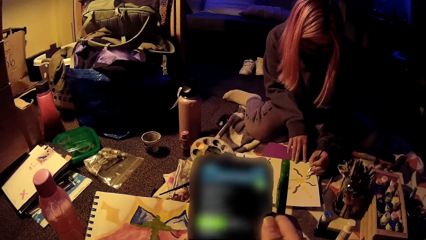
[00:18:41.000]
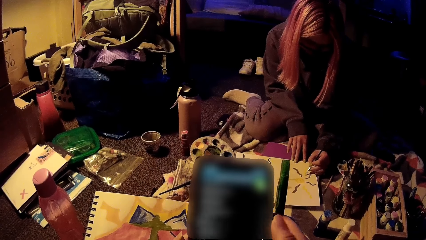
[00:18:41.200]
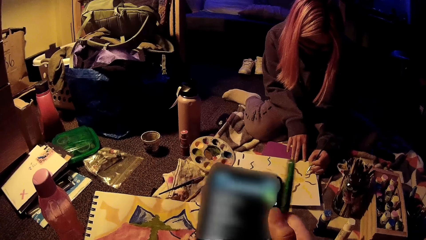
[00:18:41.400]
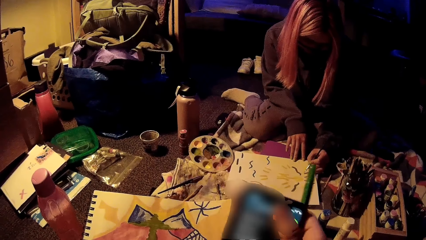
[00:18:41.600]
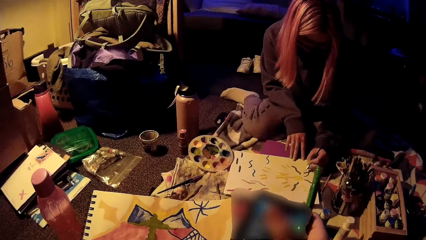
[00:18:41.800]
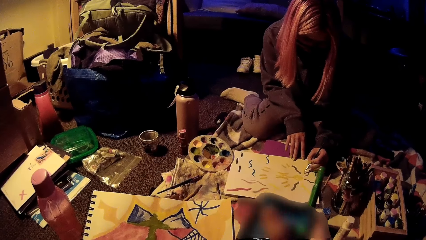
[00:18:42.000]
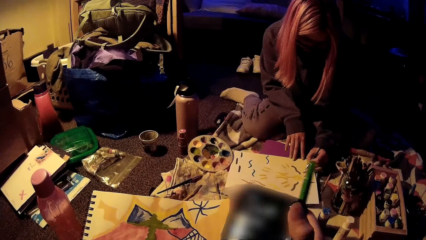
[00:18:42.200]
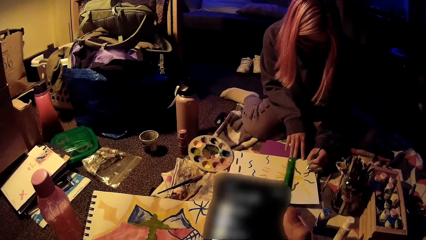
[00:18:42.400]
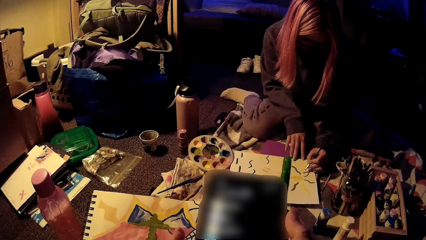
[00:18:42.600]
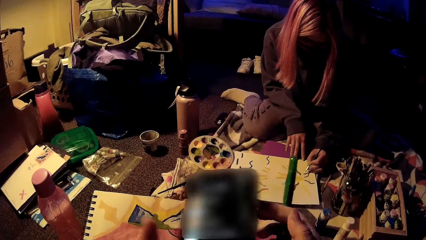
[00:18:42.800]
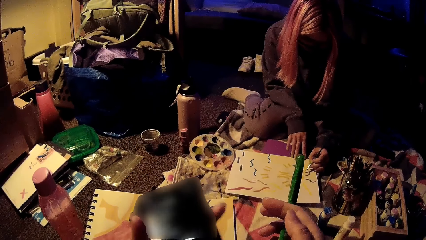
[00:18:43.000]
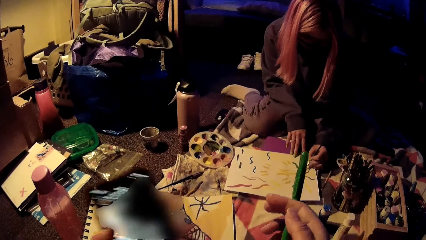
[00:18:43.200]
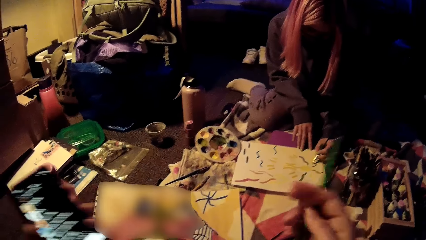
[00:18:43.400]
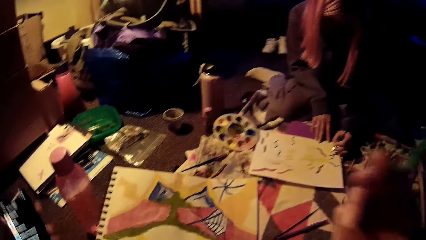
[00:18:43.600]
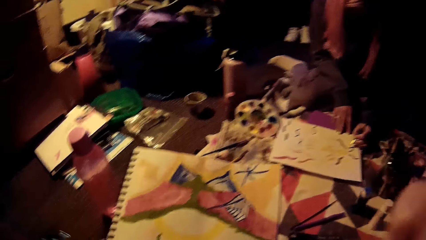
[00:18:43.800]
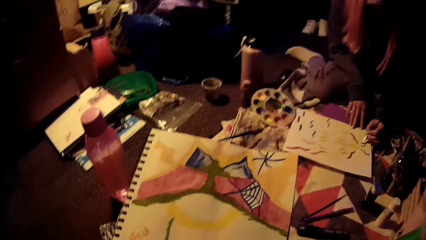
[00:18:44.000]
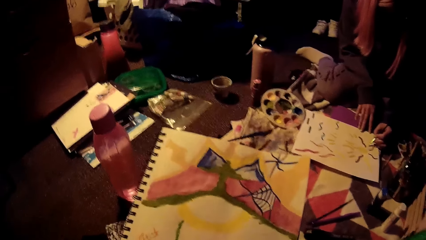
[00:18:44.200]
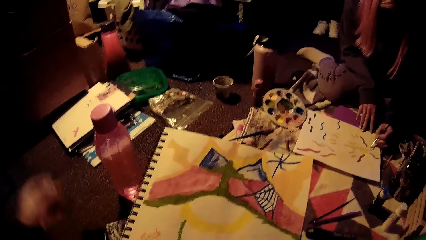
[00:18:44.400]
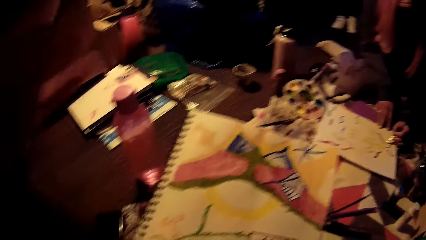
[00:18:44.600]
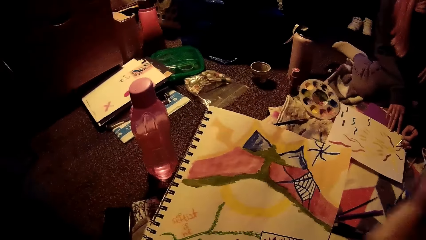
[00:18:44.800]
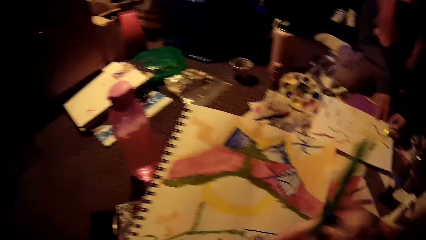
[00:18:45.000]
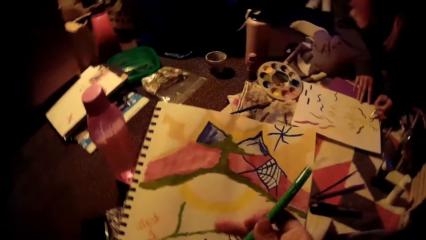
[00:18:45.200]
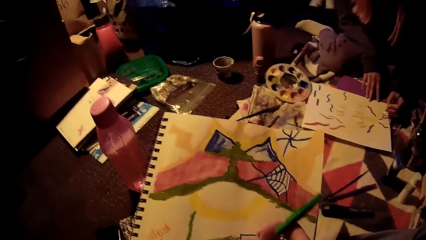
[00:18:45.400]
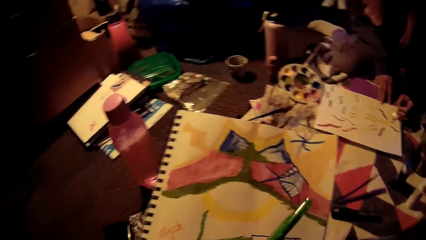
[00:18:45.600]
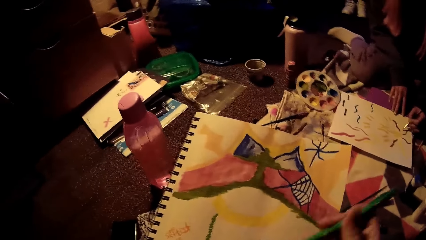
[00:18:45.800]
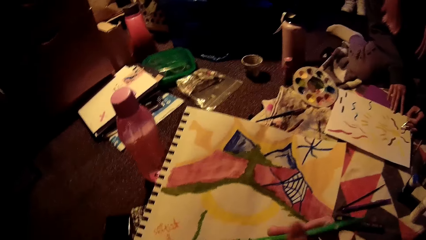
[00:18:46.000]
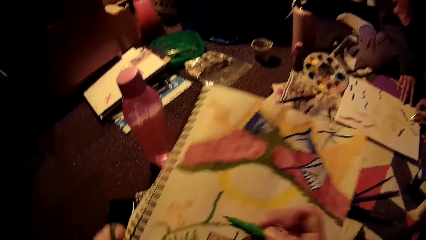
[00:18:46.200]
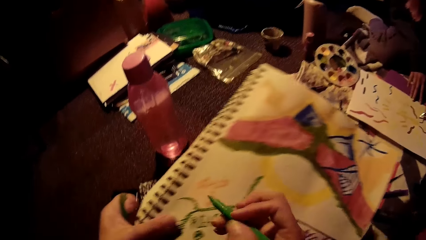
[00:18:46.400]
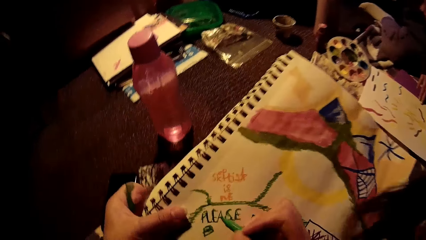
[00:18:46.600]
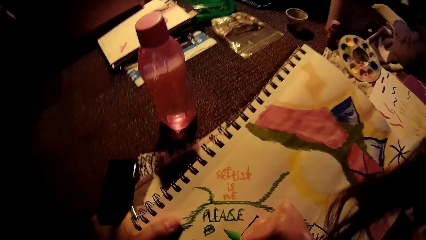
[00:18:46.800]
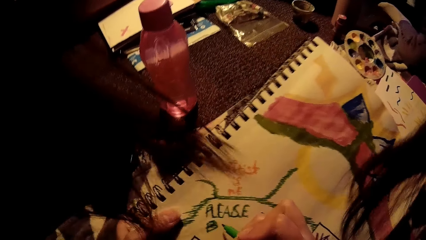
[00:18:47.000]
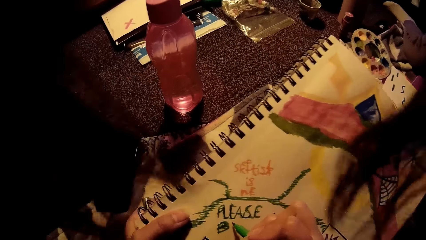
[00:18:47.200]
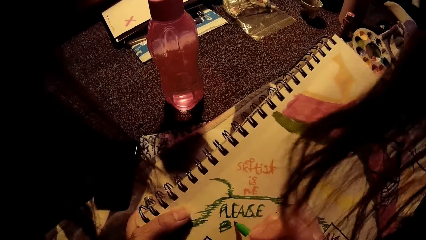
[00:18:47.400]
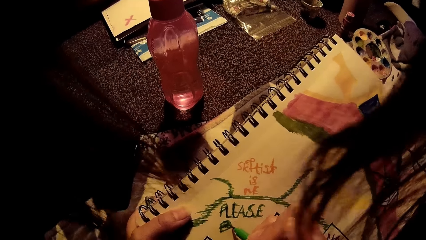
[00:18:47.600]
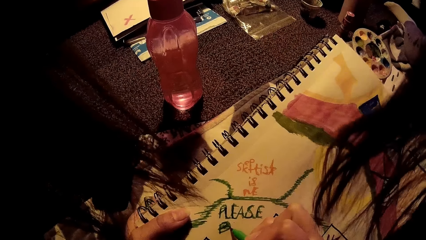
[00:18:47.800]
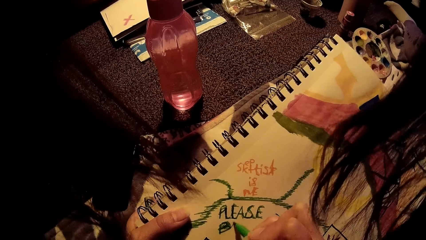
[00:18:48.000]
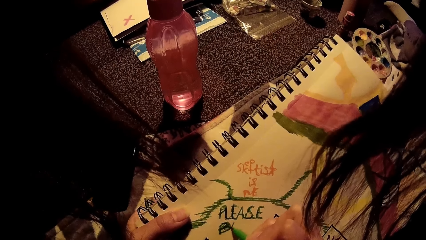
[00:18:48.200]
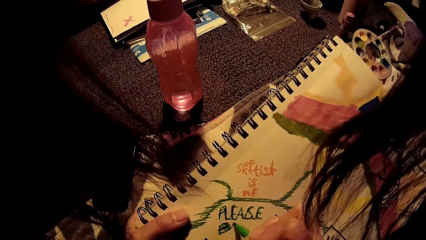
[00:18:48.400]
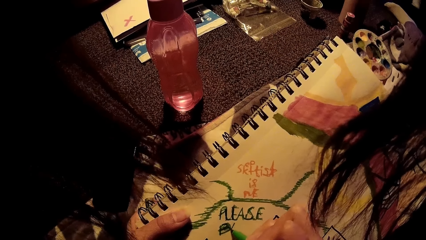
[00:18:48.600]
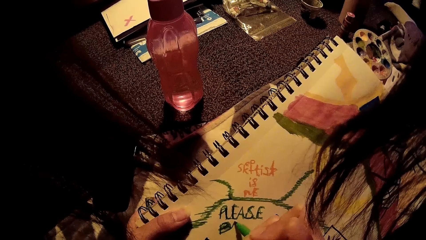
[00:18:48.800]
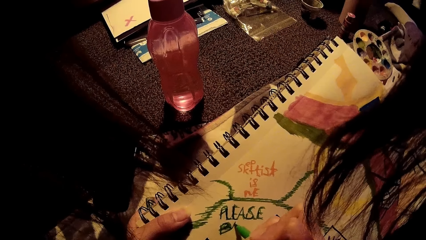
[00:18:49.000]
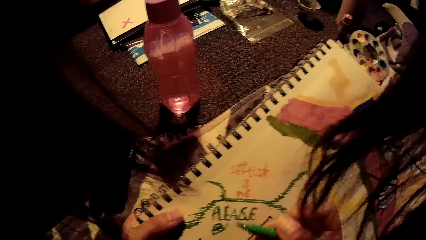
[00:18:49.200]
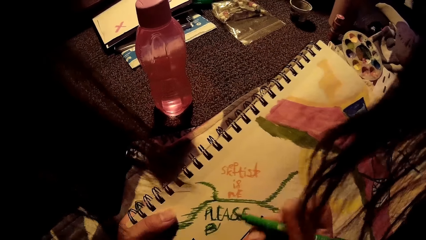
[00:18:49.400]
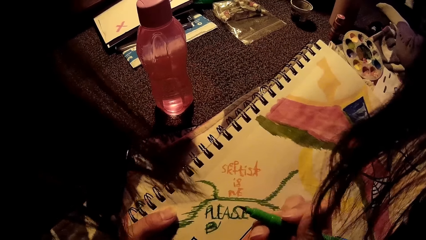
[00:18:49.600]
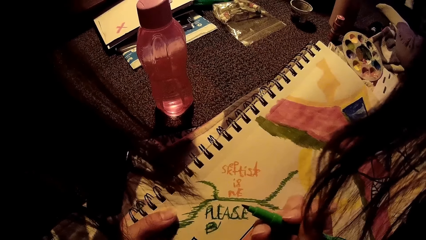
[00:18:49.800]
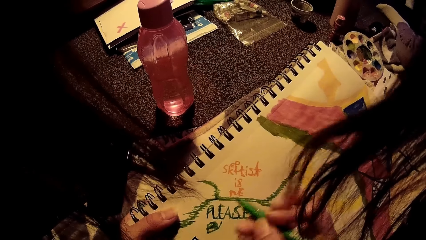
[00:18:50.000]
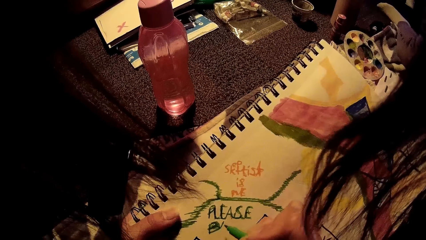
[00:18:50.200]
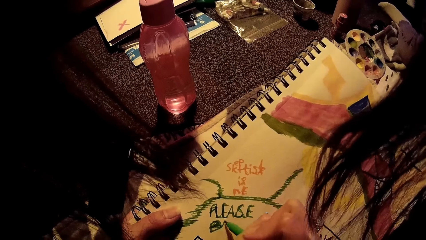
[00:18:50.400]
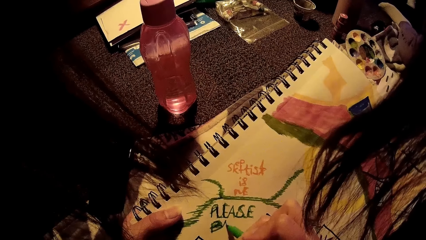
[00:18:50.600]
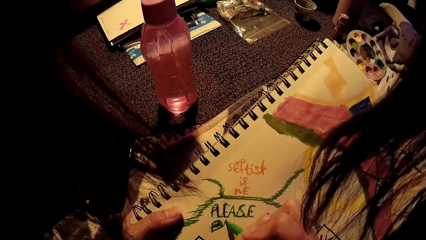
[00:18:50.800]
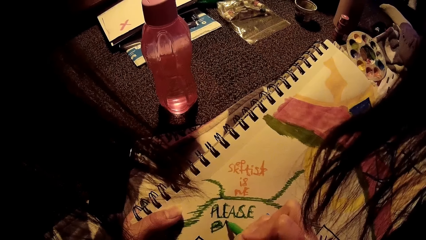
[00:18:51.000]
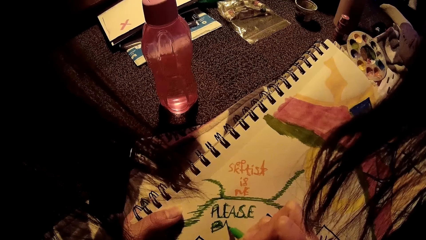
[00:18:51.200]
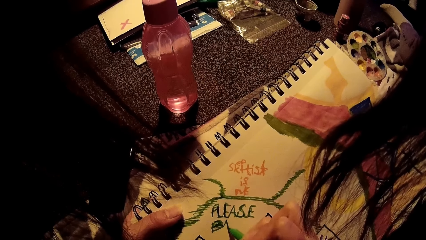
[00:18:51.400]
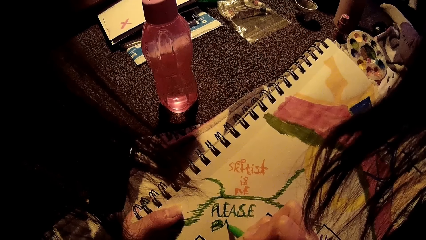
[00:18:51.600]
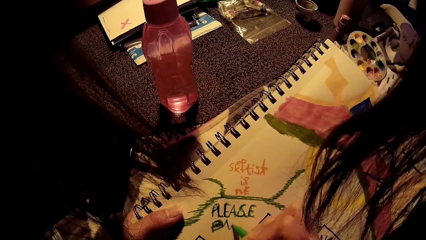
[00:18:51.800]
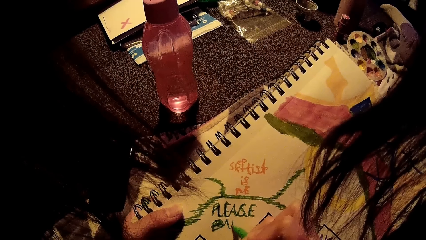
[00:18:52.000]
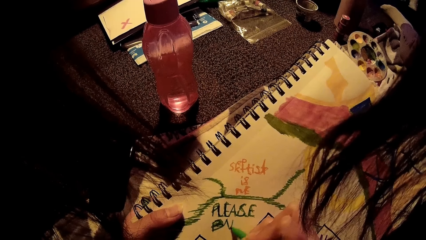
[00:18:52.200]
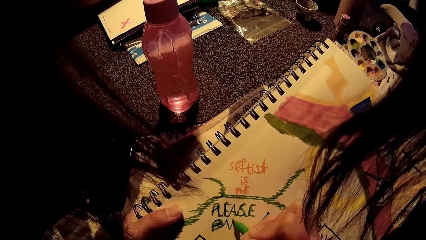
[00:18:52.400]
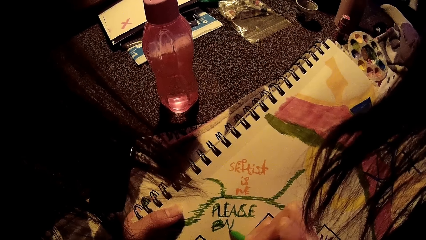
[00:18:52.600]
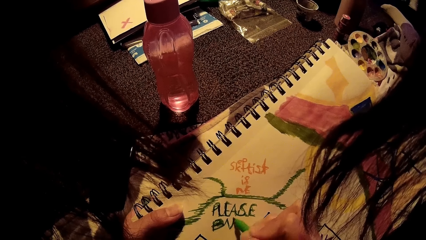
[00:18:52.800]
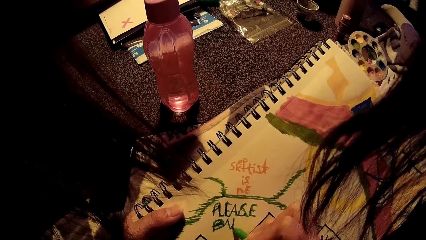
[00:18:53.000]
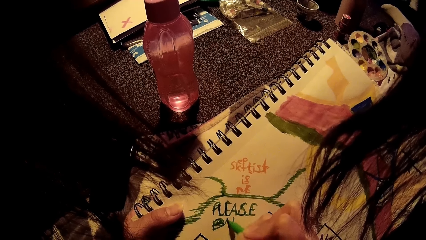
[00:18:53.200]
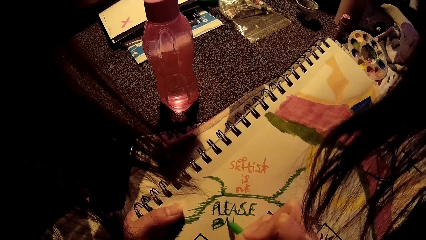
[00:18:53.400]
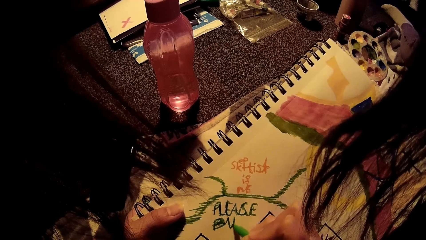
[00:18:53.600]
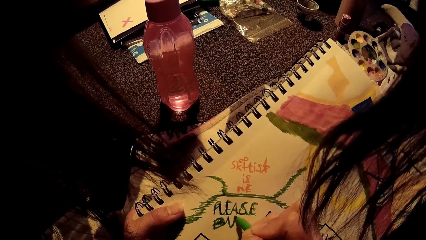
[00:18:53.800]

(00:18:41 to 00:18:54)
The camera wearer writes on the book with a pen in her right hand. She draws on the book.

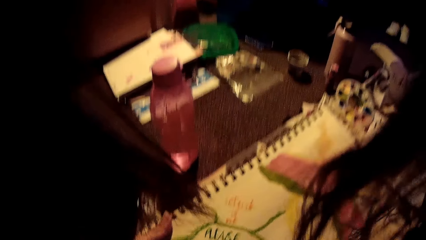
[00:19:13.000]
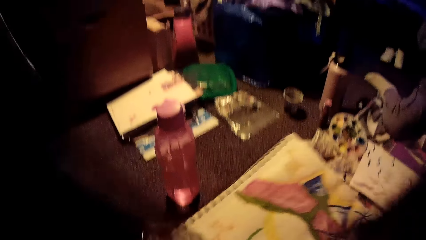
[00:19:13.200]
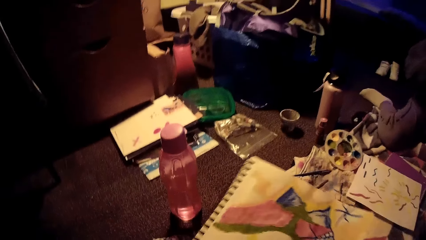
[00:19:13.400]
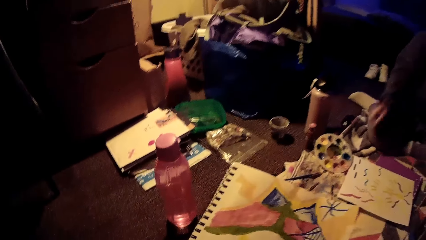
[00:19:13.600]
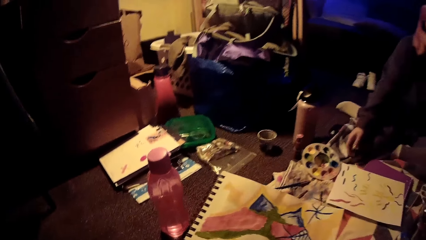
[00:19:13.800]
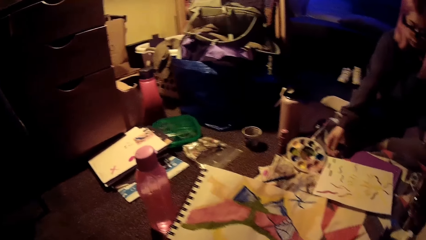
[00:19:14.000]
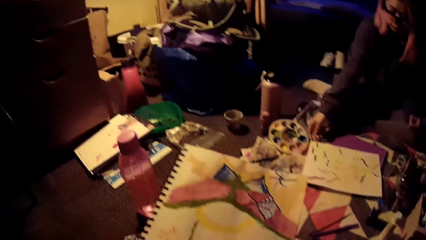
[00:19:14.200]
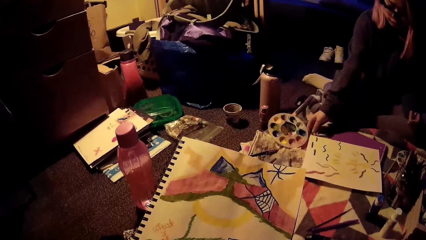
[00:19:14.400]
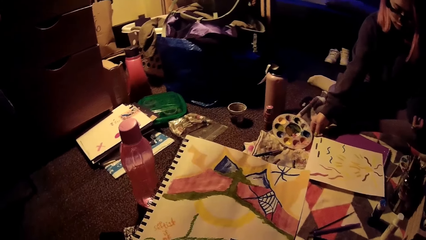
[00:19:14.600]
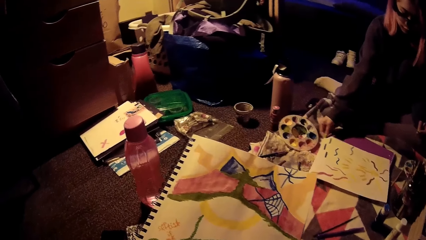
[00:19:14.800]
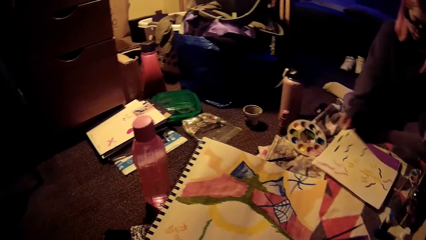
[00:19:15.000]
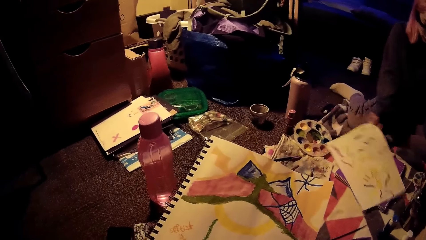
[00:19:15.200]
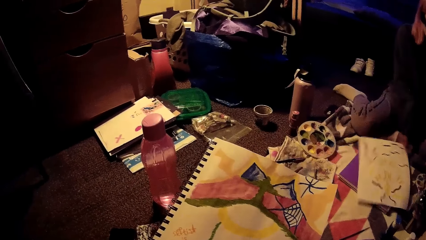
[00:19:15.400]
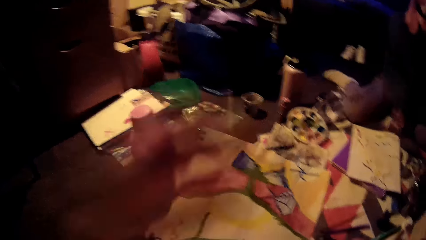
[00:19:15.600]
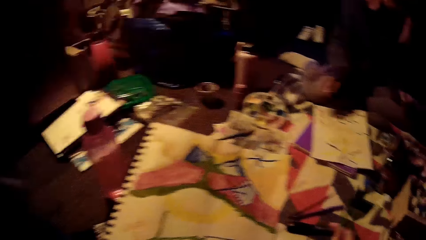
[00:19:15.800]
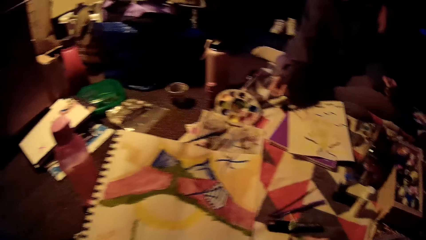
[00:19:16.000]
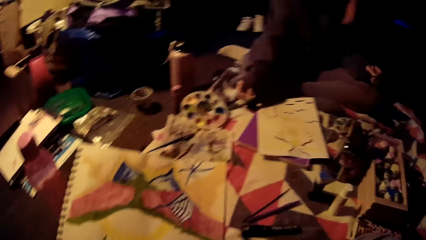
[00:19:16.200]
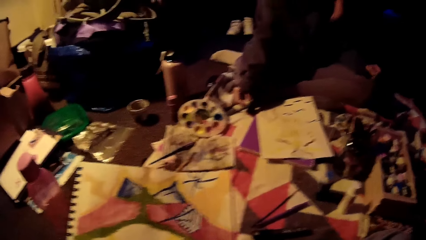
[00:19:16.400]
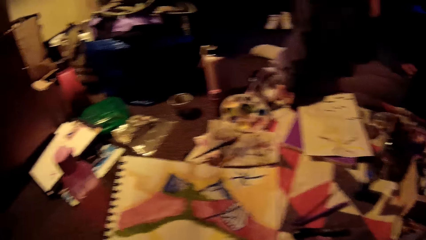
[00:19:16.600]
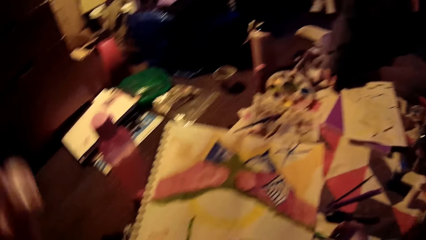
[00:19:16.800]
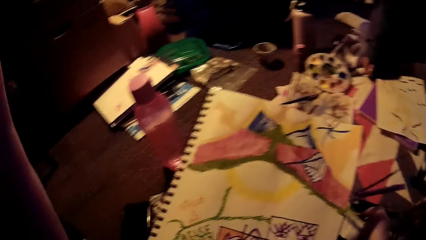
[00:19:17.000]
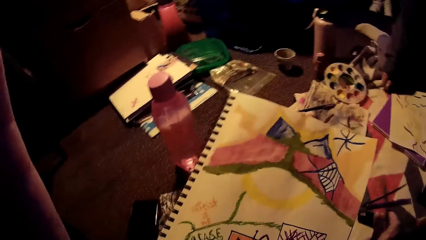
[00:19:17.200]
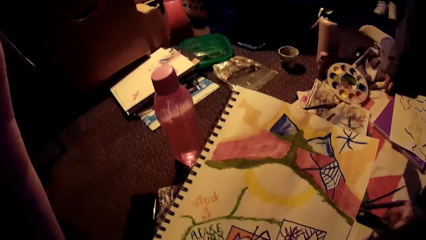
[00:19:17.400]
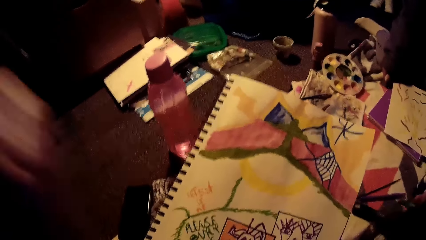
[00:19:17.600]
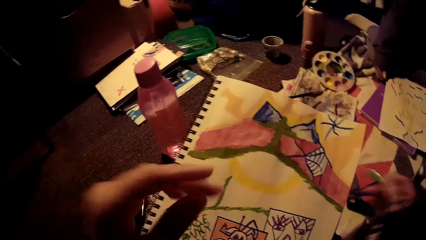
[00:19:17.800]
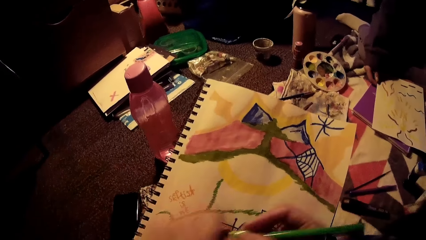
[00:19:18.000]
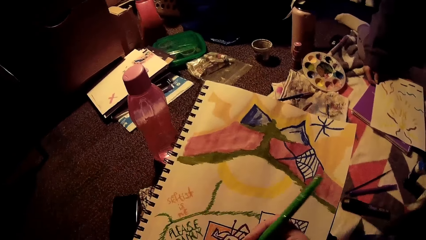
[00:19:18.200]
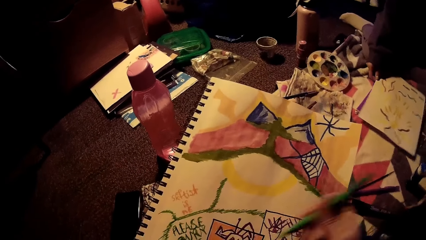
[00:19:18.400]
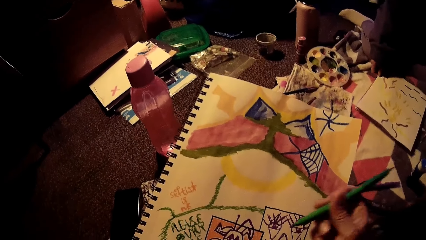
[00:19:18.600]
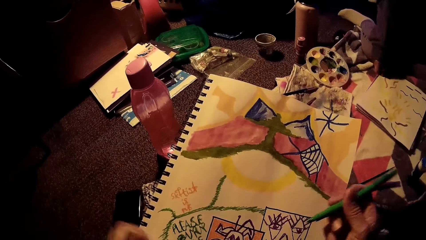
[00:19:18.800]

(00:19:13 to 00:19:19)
A woman moves the book. The woman turns the paper around on the floor with her right hand.
